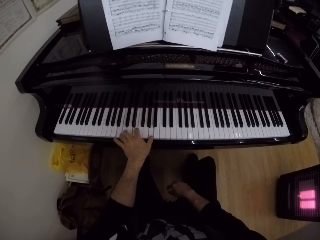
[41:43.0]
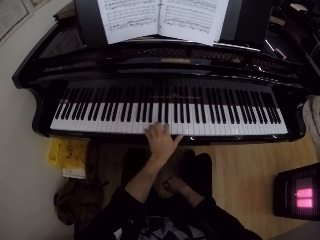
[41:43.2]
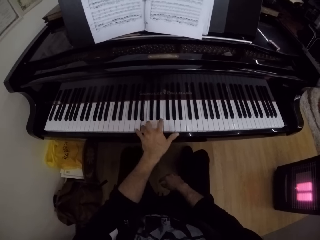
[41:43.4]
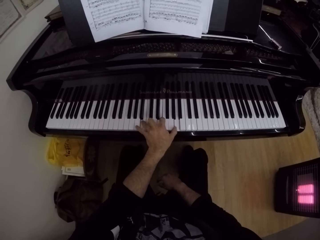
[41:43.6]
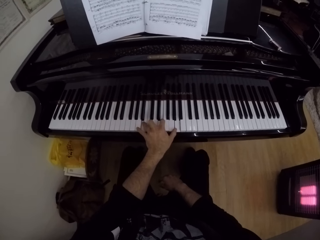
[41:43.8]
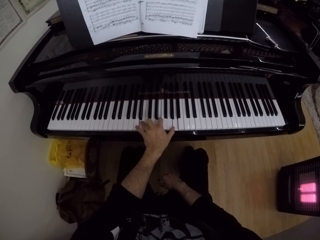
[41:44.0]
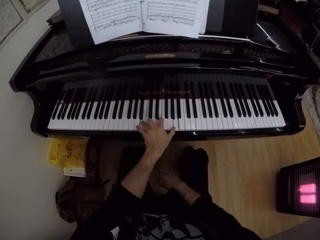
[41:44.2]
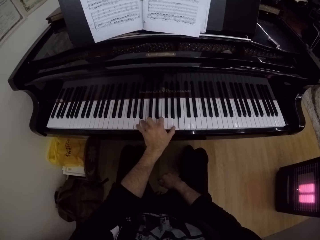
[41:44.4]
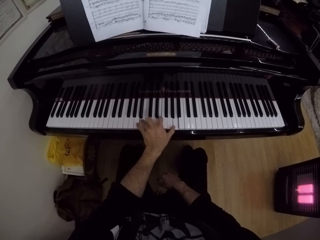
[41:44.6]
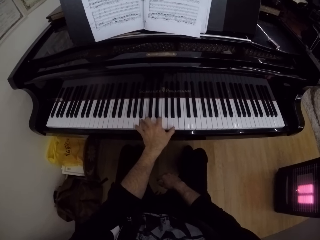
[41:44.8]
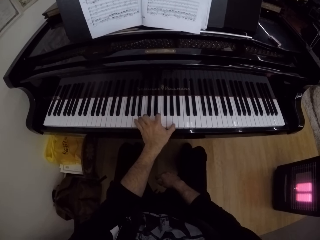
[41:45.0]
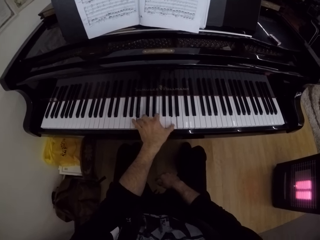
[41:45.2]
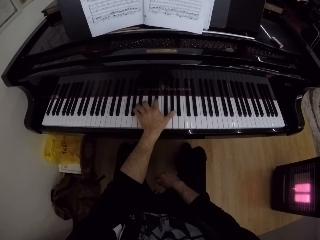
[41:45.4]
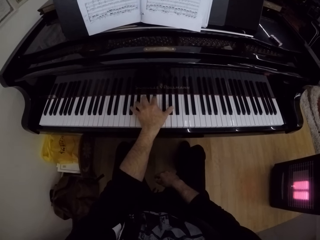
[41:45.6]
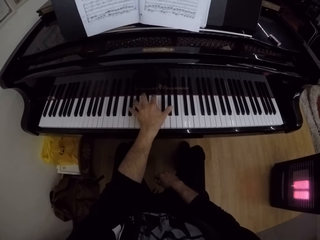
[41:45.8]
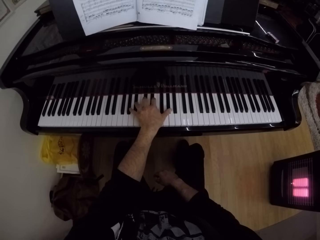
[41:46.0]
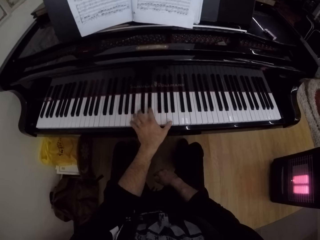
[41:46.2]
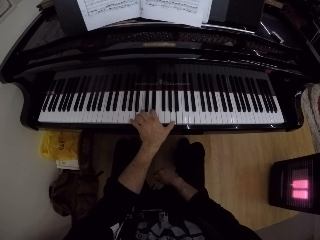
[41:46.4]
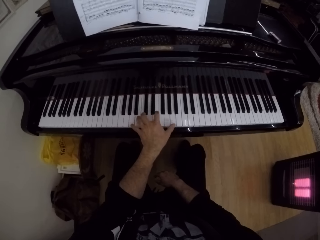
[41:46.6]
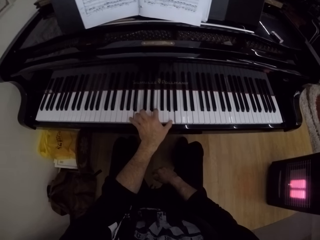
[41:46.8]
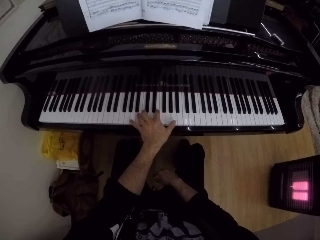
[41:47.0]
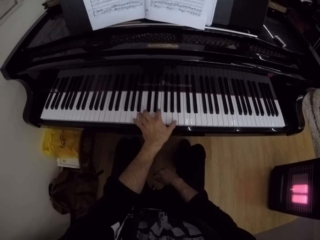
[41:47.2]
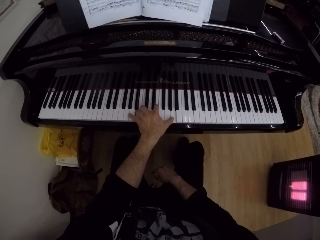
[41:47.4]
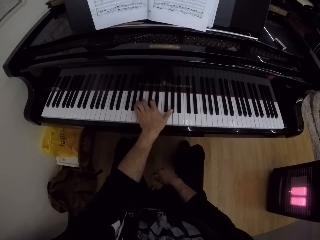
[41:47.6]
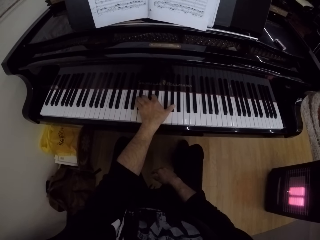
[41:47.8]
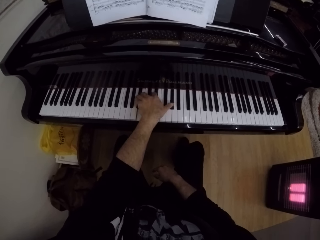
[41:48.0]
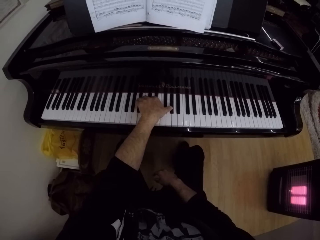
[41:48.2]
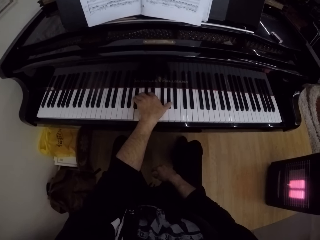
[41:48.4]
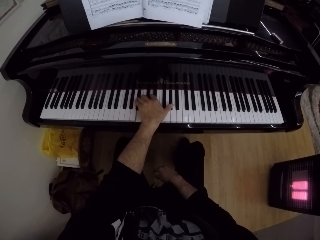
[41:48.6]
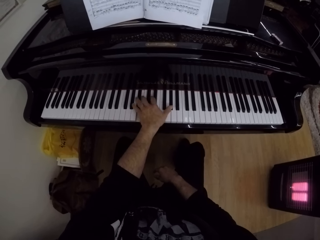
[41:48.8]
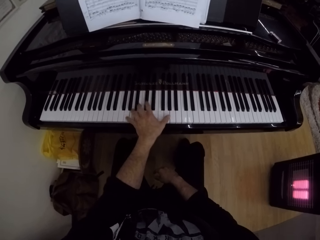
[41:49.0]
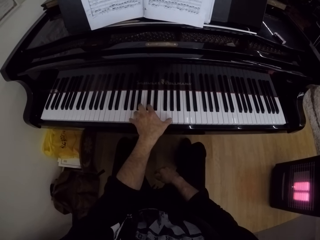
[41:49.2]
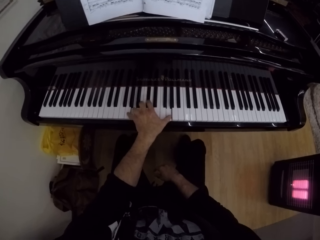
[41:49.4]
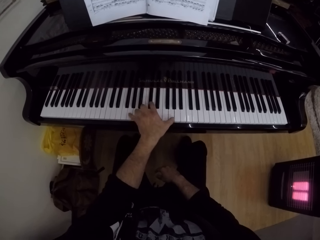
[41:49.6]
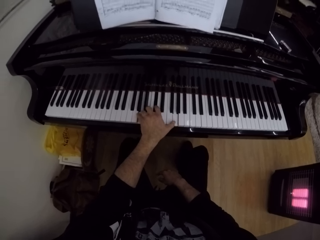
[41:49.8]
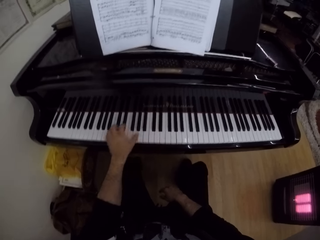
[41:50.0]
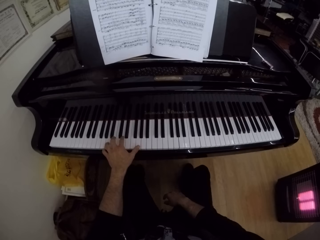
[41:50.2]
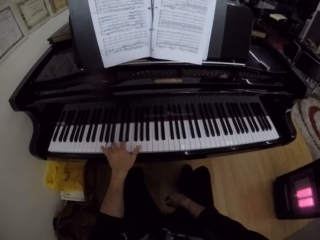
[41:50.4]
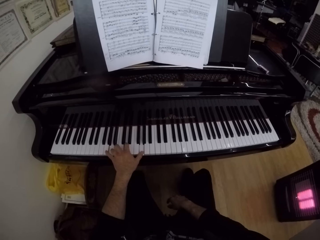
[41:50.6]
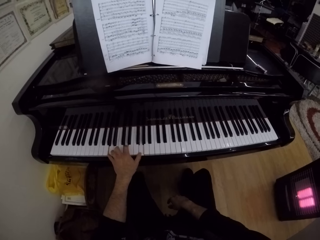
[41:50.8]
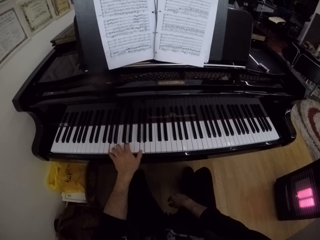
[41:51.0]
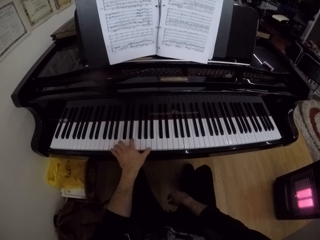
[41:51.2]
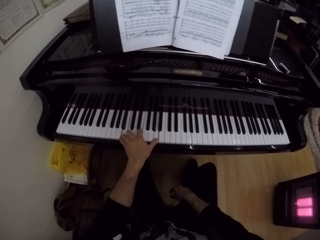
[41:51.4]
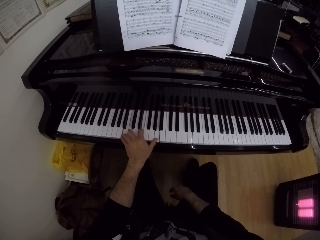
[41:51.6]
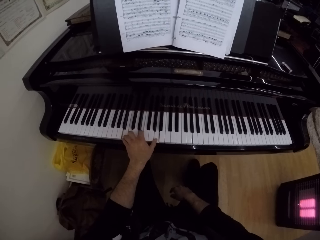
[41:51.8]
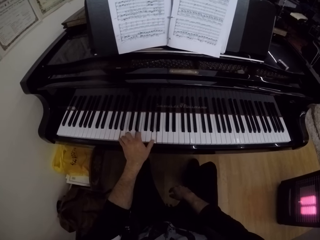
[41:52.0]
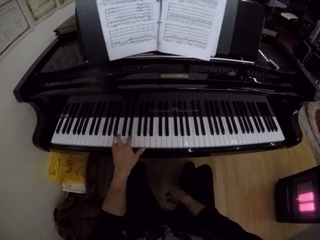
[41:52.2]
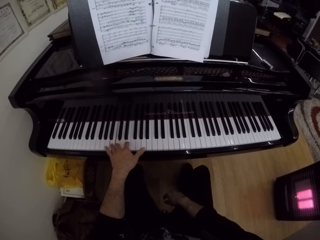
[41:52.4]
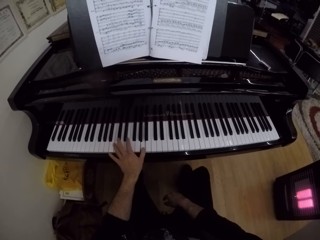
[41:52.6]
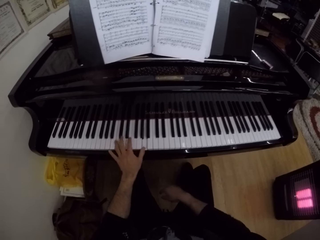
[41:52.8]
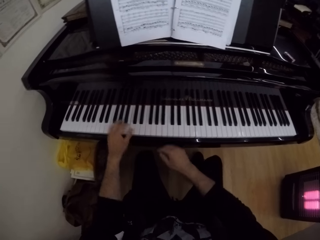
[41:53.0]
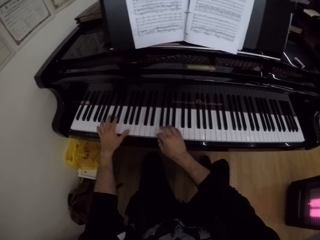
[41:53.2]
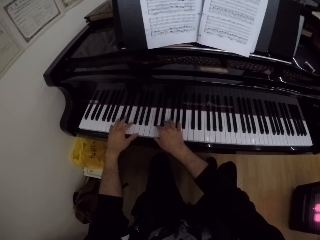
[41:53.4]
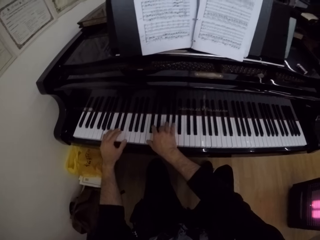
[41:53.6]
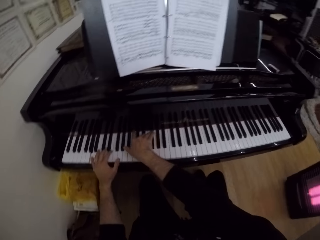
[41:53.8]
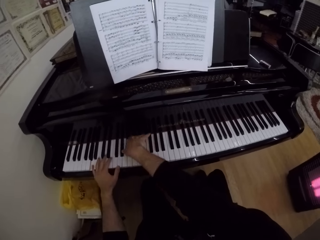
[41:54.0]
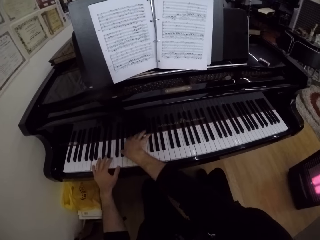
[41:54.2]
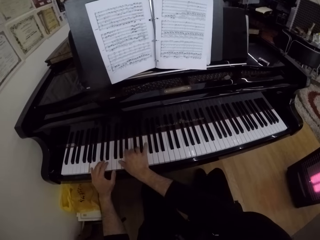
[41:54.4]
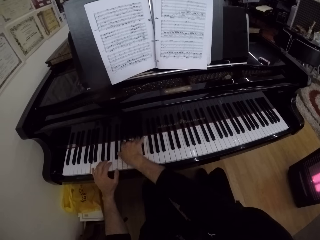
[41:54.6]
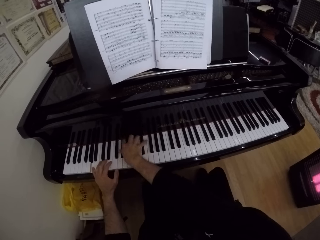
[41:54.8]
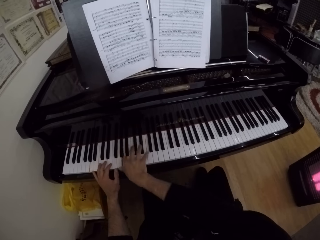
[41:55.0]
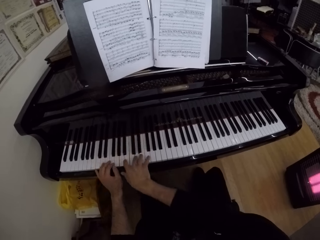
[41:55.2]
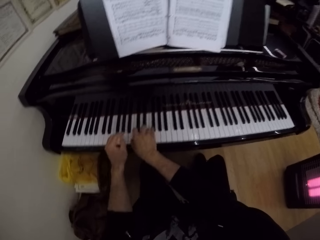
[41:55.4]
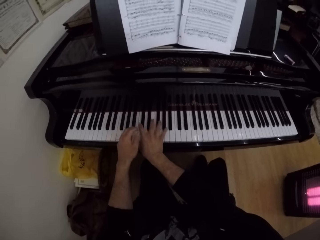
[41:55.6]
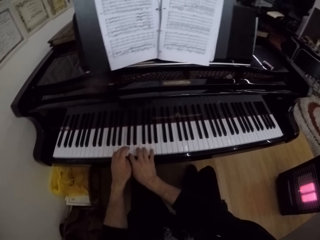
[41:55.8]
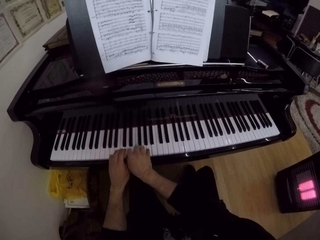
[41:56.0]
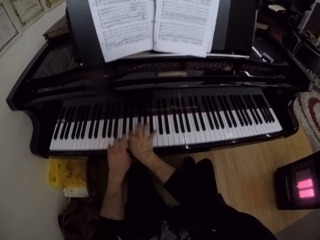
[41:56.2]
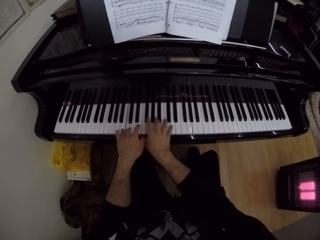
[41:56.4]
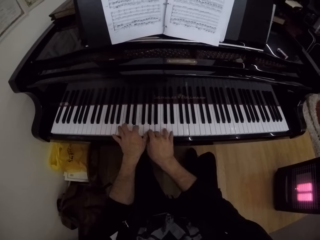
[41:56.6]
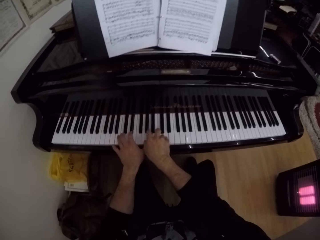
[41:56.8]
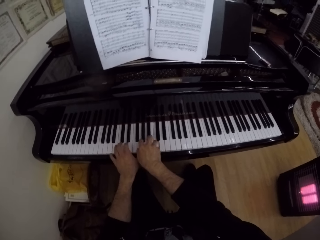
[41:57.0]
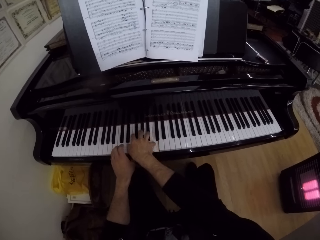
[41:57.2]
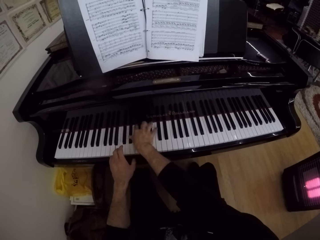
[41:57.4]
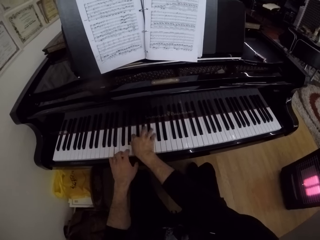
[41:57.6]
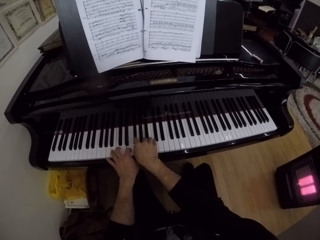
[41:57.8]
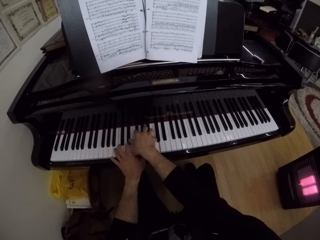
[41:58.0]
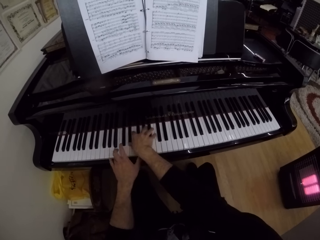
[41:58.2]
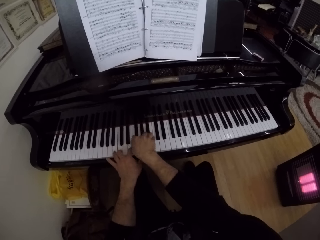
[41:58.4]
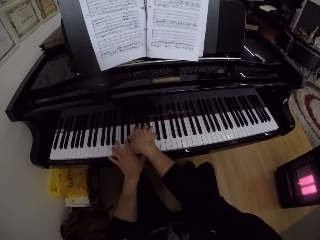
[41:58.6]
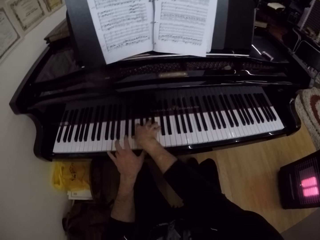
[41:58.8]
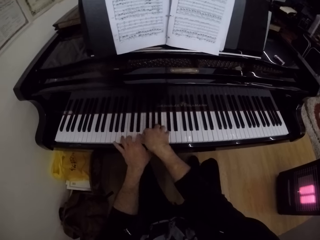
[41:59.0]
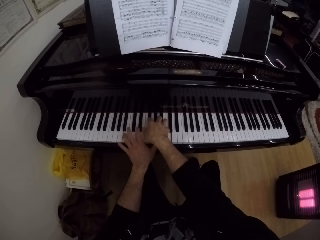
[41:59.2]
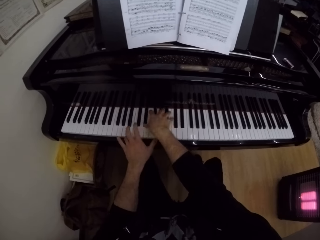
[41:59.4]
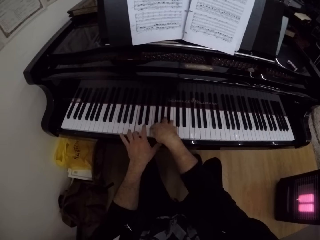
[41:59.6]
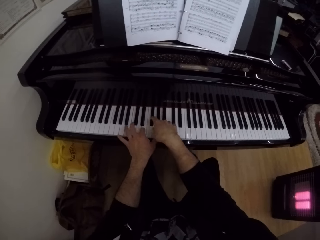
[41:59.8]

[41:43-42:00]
The camera wearer takes his right hand off his leg. He plays the piano with both hands. He places the right hand on the piano.

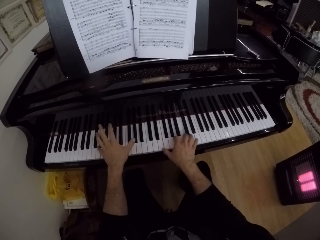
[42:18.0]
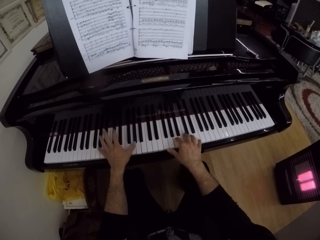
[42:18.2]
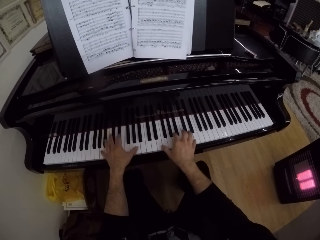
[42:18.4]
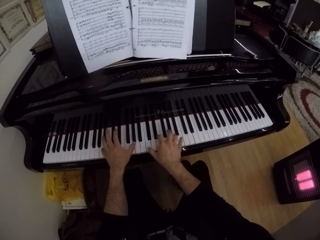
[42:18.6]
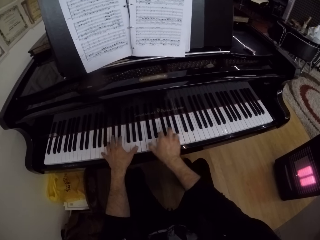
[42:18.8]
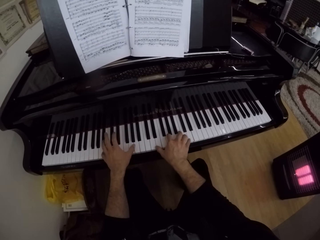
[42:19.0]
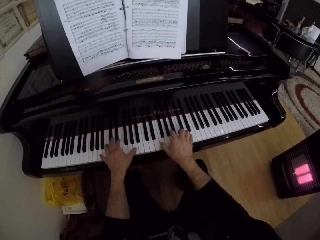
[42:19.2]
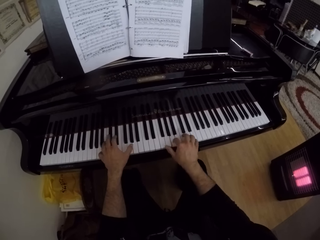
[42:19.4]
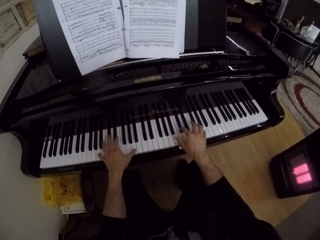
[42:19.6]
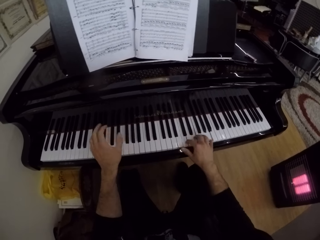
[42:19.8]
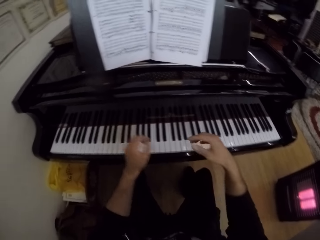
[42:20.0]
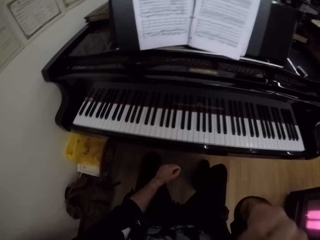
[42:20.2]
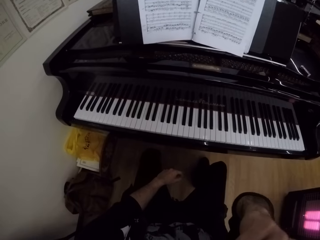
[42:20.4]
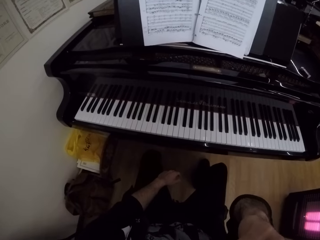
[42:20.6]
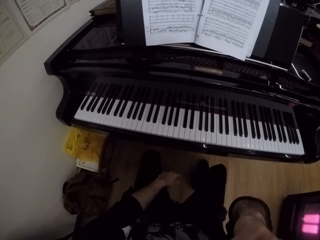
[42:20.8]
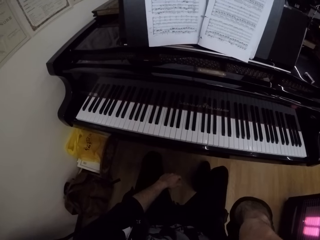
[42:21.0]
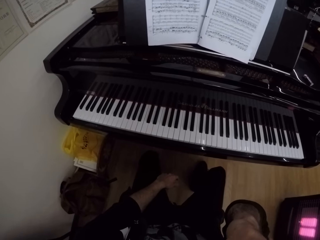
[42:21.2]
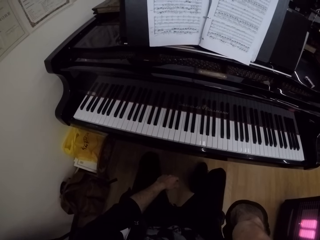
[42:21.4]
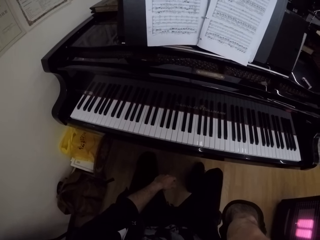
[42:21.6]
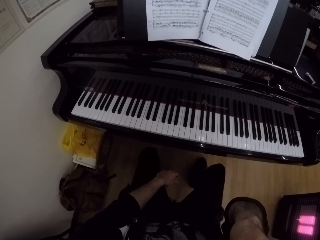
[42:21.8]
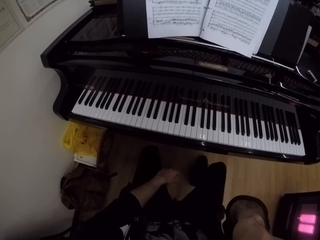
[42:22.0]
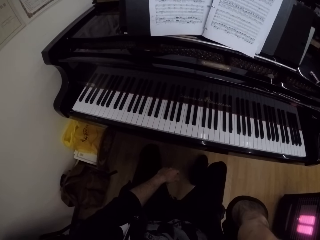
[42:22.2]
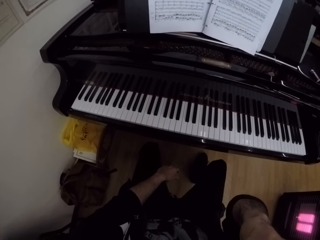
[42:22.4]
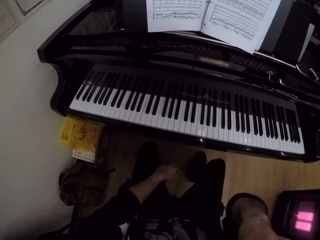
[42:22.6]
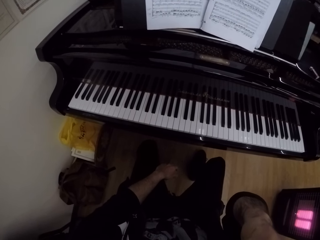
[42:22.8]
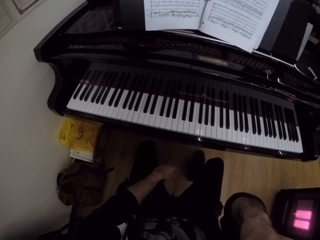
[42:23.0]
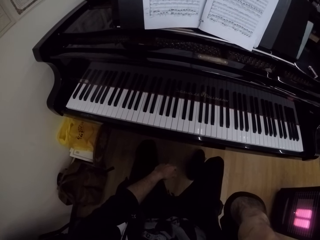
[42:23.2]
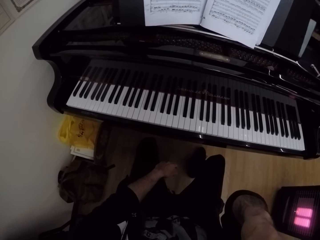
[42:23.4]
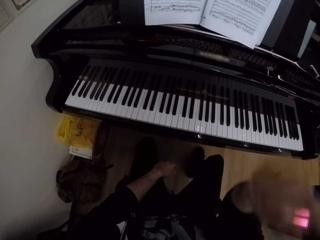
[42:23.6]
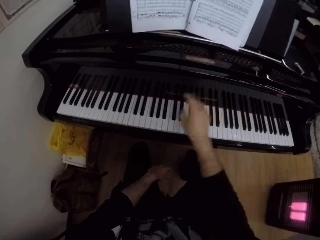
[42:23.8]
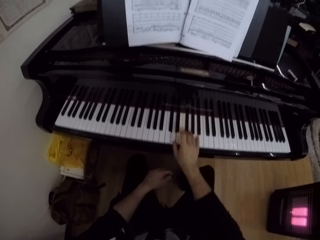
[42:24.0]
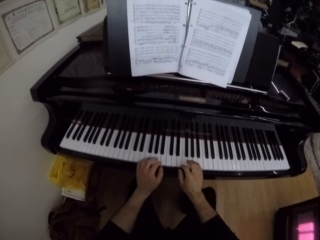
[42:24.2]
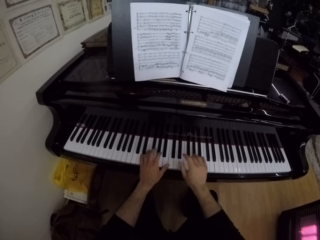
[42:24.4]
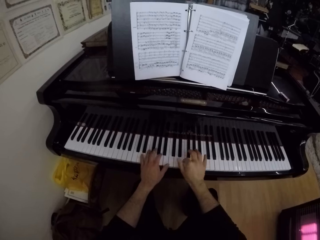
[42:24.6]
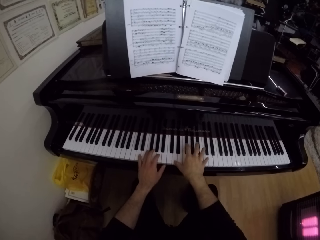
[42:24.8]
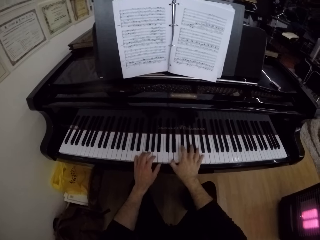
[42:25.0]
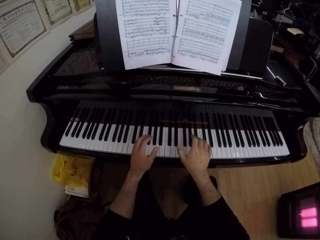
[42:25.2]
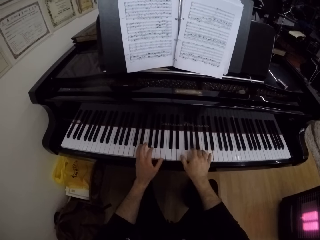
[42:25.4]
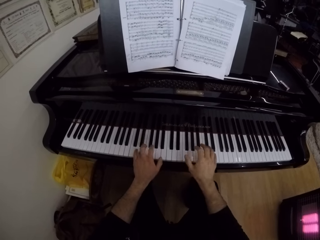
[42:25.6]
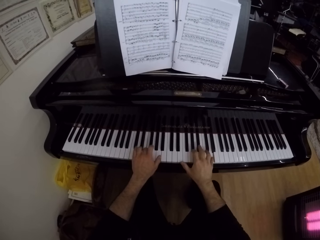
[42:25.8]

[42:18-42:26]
The camera wearer takes both hands off the piano. He places his left hand on his leg. He touches his mouth with his right hand. He scratches himself. He plays the piano with his right hand. He takes his right hand off his leg. He puts the right hand on the keyboard. He places the left hand on the keyboard. He plays the piano with both hands.
